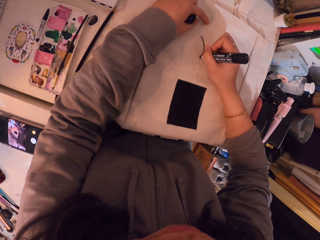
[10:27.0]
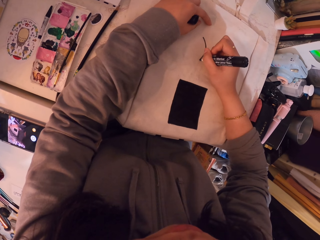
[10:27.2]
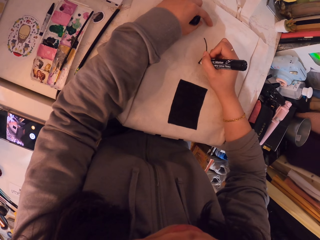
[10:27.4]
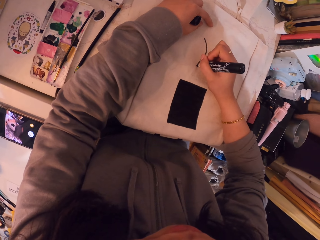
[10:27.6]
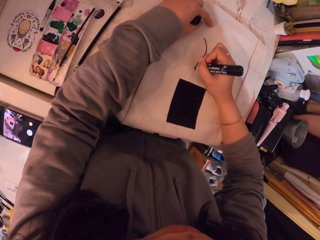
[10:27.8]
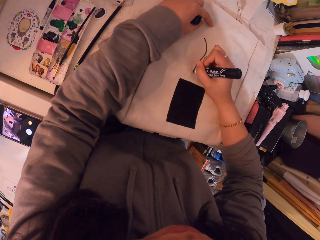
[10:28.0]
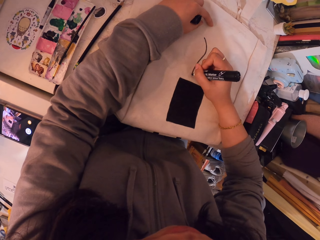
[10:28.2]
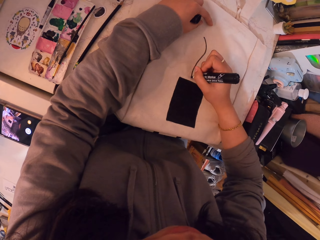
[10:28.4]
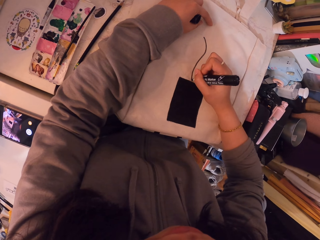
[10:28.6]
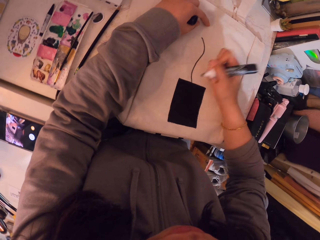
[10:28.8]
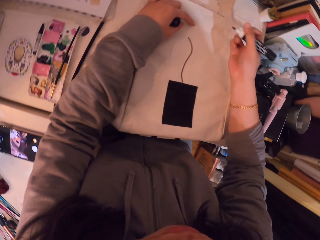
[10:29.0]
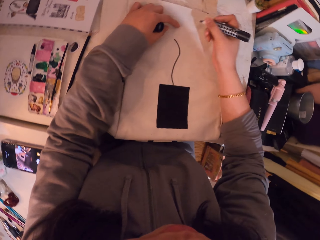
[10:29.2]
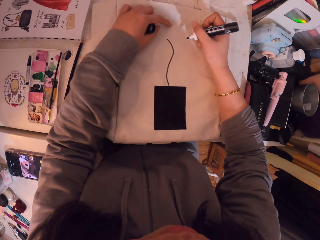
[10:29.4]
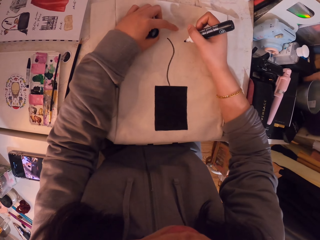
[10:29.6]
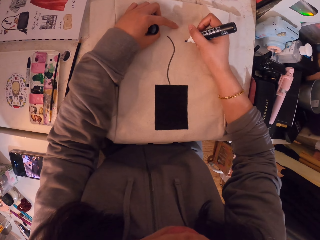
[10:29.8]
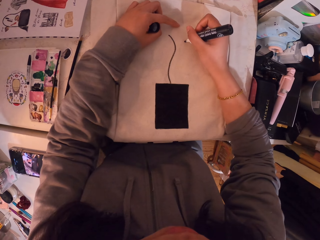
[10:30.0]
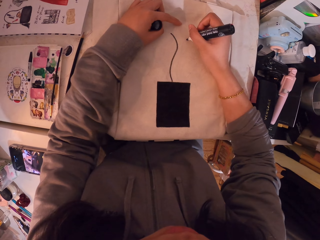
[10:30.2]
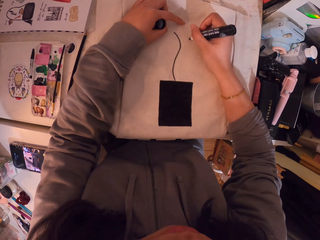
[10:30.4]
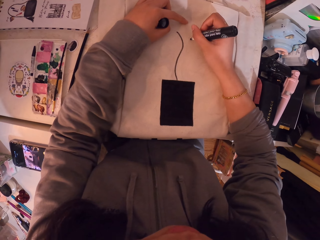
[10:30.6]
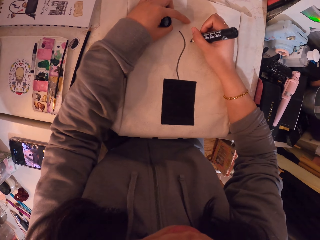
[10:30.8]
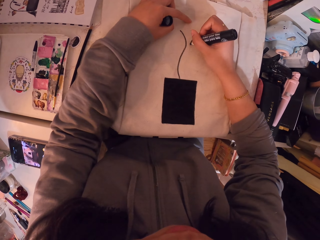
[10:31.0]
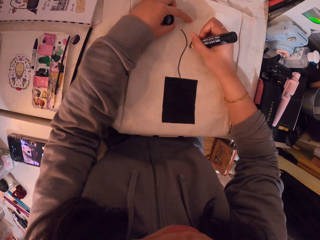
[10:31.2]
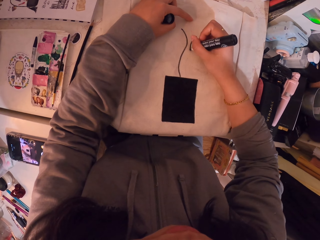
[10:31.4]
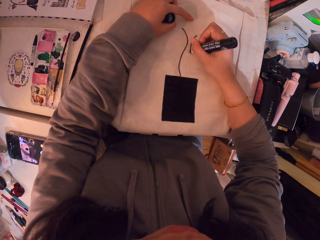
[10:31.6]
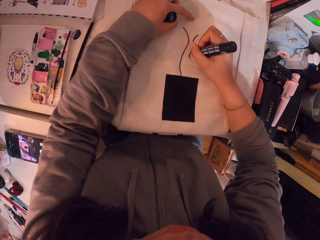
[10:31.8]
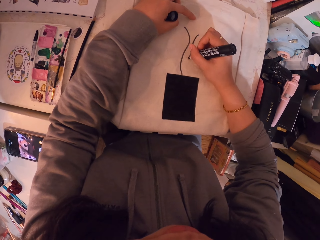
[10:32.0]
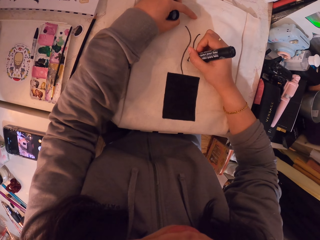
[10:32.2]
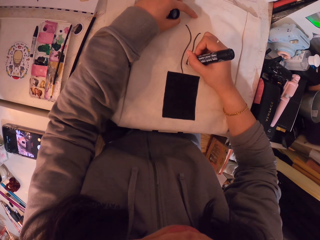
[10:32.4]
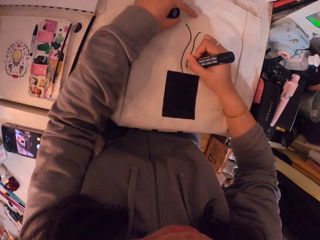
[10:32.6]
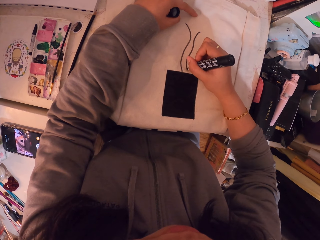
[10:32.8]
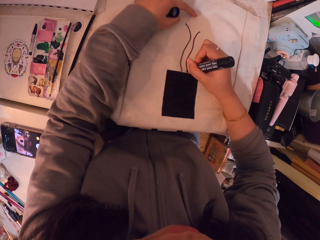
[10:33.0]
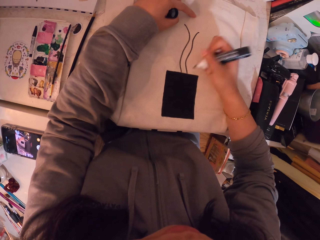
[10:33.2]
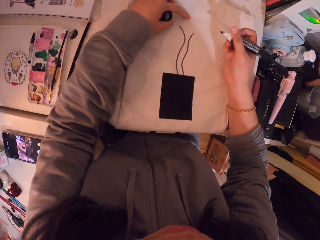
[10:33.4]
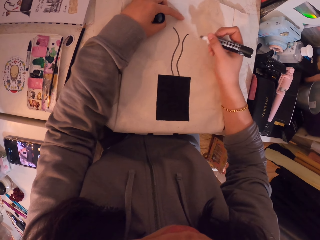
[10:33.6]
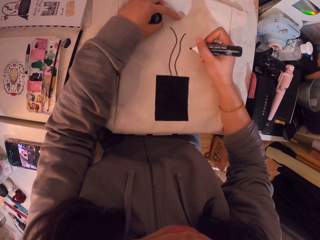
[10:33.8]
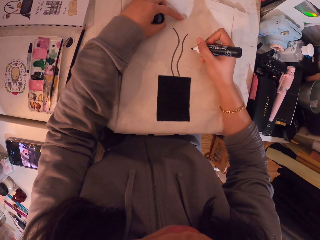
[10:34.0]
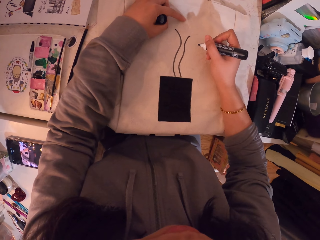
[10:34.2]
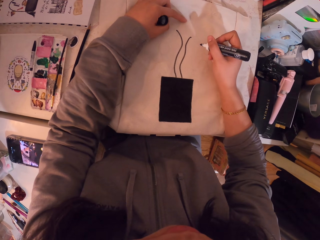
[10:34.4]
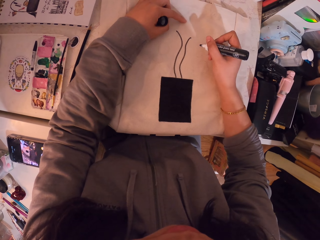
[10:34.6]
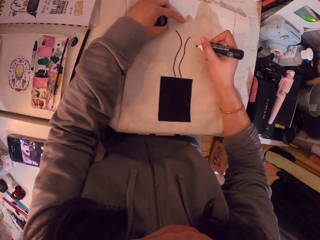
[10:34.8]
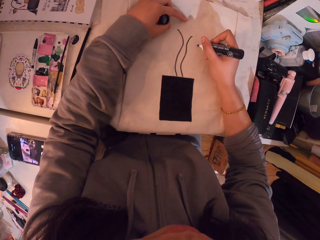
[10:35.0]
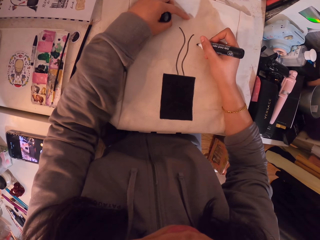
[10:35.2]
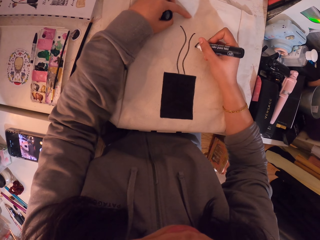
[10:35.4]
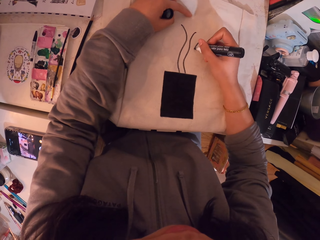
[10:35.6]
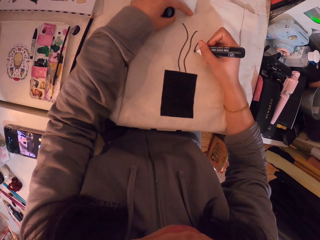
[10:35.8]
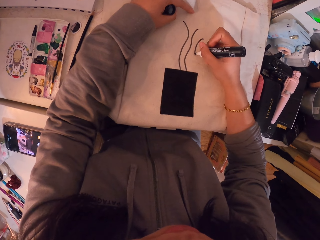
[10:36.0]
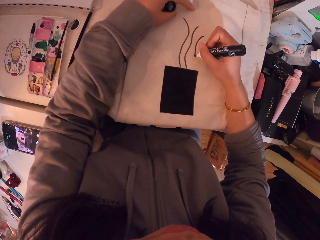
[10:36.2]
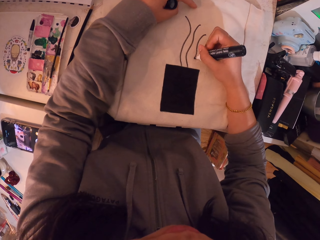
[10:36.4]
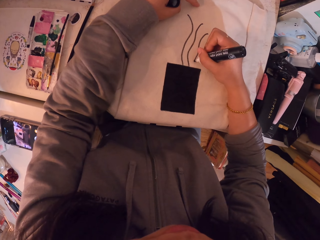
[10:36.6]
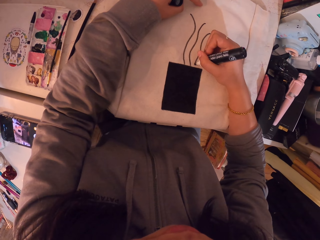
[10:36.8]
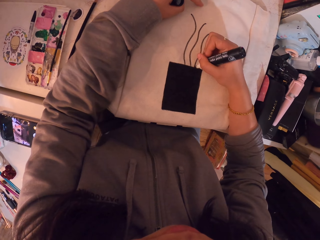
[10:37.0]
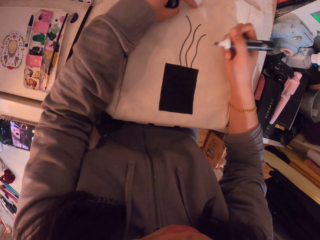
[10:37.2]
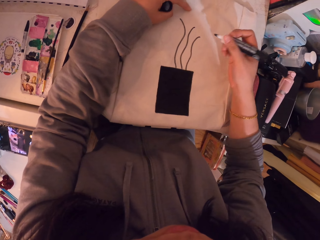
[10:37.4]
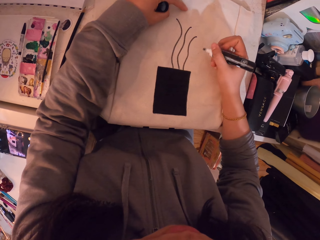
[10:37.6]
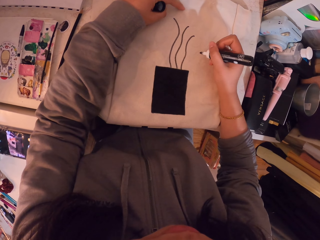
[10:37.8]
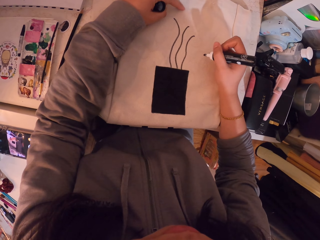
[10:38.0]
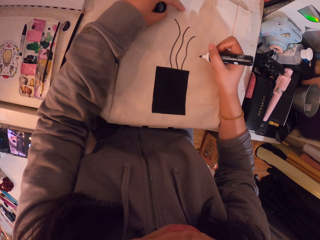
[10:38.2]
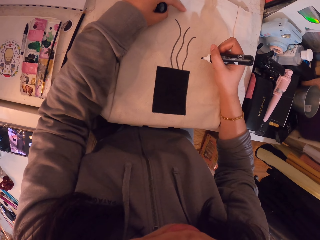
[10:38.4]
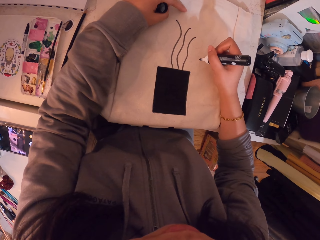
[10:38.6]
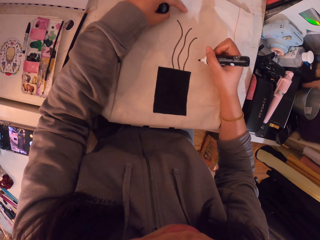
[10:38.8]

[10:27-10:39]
The camera wearer moves her hand. She moves her hand again. She draws on the canvas bag. She moves her hand. She draws on the canvas bag. She moves her hand.

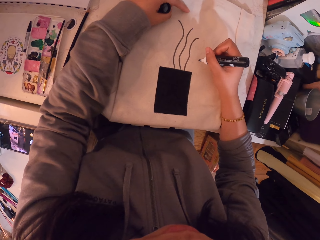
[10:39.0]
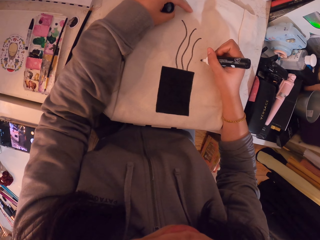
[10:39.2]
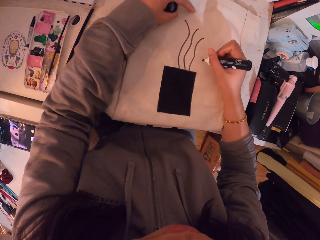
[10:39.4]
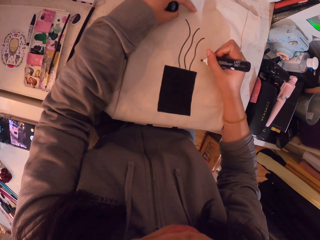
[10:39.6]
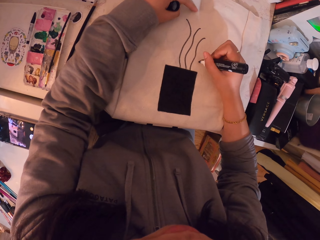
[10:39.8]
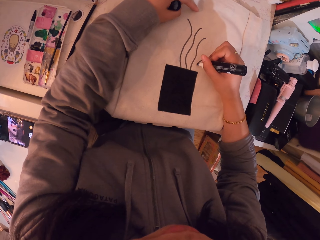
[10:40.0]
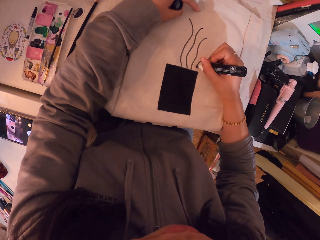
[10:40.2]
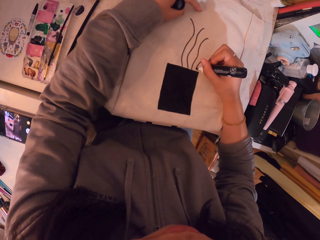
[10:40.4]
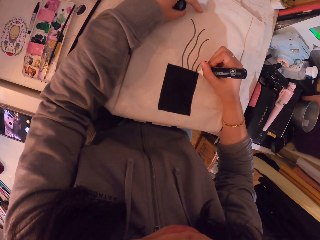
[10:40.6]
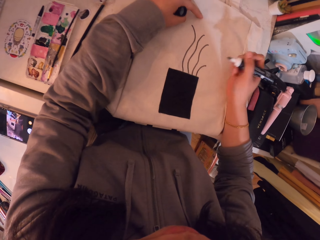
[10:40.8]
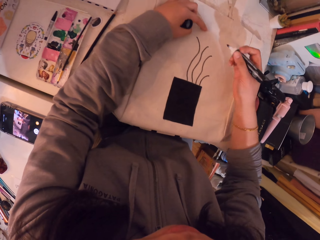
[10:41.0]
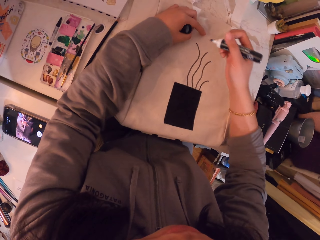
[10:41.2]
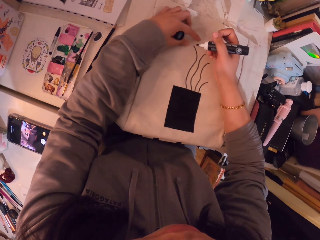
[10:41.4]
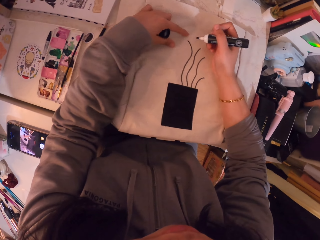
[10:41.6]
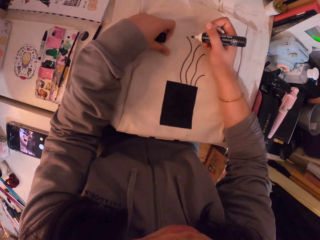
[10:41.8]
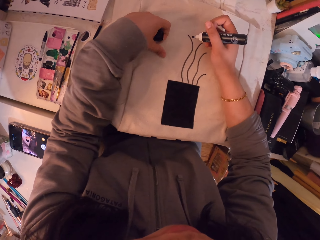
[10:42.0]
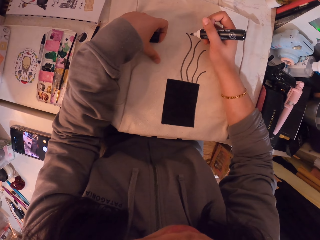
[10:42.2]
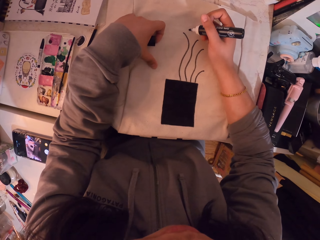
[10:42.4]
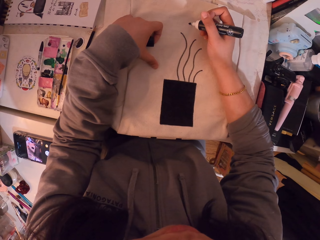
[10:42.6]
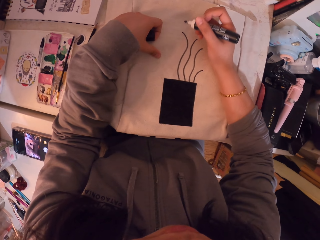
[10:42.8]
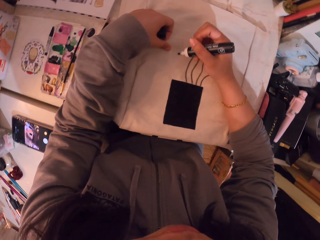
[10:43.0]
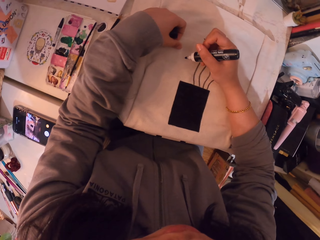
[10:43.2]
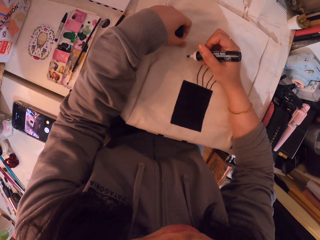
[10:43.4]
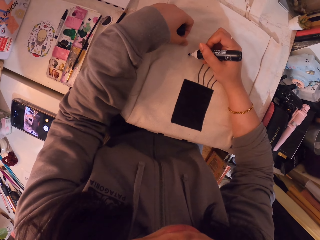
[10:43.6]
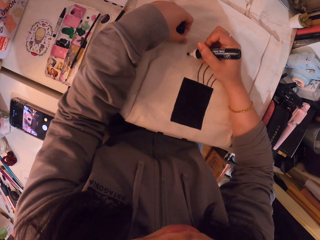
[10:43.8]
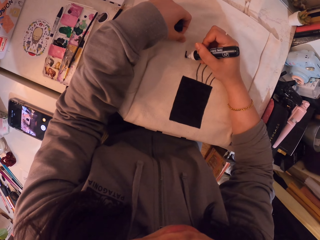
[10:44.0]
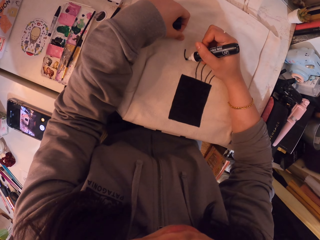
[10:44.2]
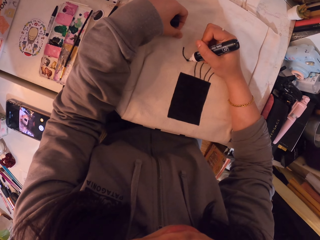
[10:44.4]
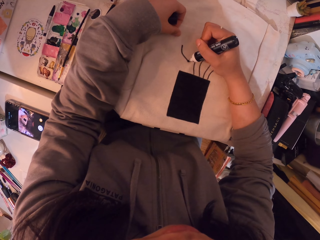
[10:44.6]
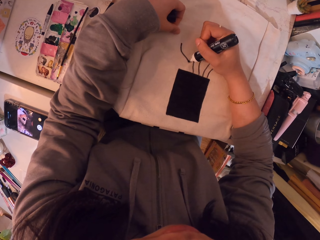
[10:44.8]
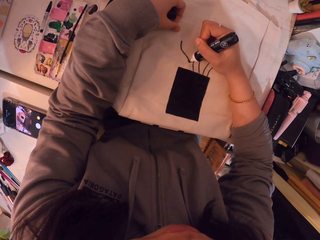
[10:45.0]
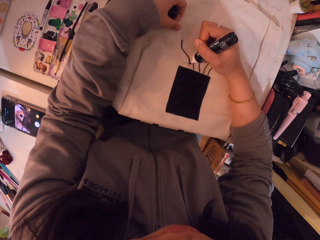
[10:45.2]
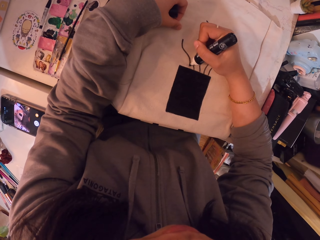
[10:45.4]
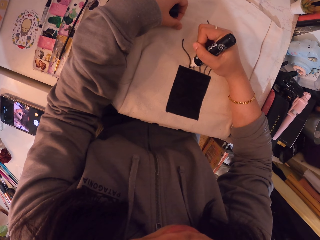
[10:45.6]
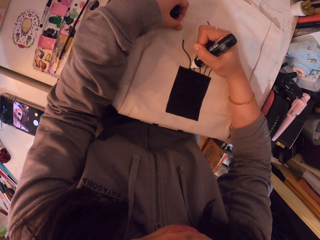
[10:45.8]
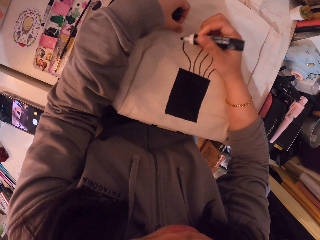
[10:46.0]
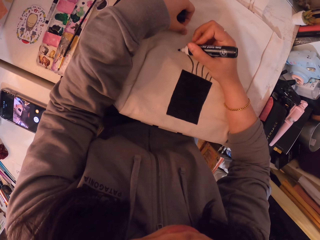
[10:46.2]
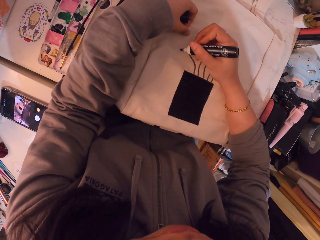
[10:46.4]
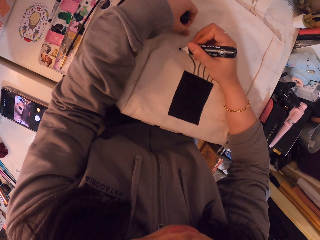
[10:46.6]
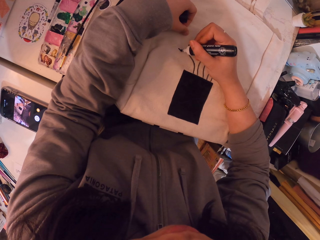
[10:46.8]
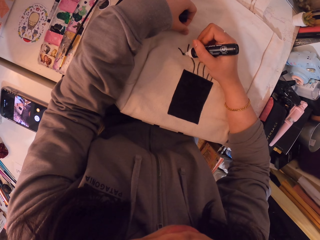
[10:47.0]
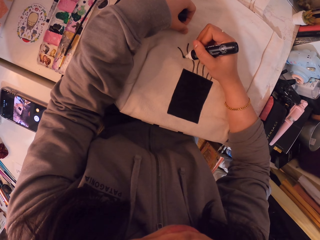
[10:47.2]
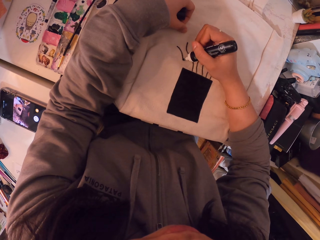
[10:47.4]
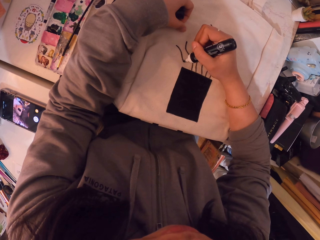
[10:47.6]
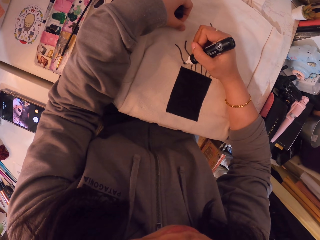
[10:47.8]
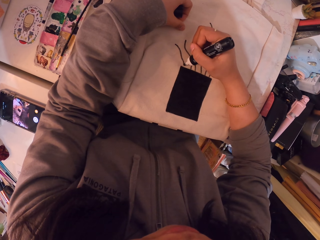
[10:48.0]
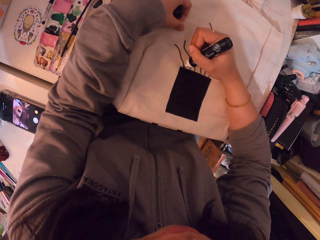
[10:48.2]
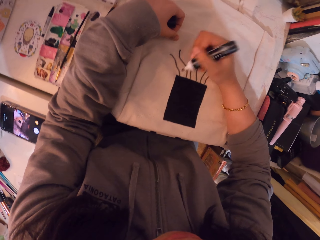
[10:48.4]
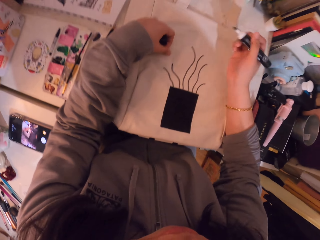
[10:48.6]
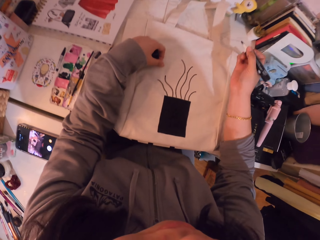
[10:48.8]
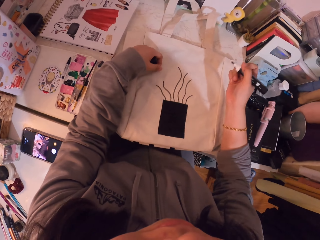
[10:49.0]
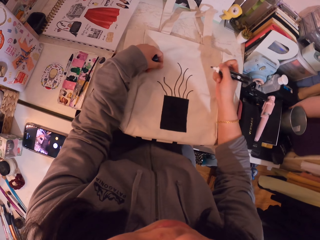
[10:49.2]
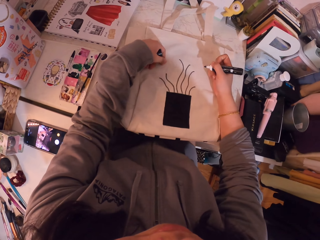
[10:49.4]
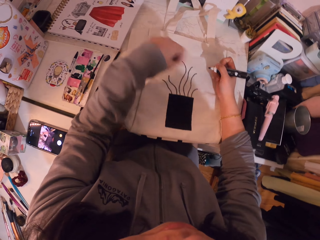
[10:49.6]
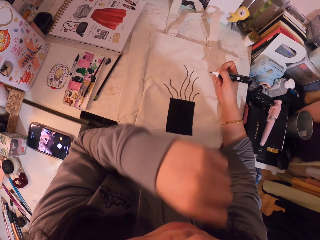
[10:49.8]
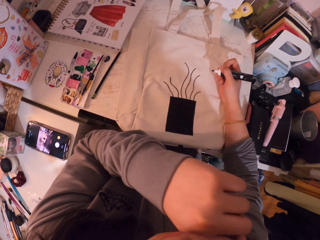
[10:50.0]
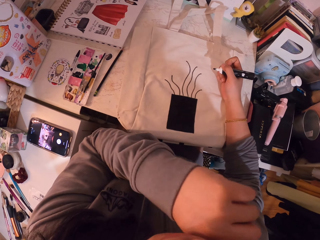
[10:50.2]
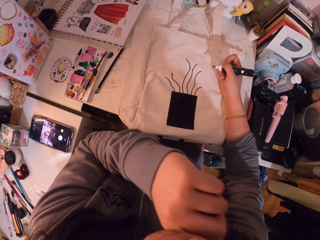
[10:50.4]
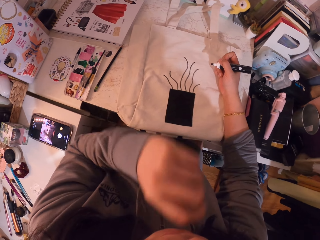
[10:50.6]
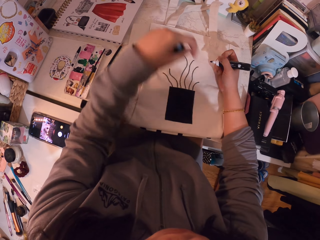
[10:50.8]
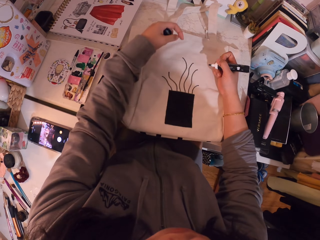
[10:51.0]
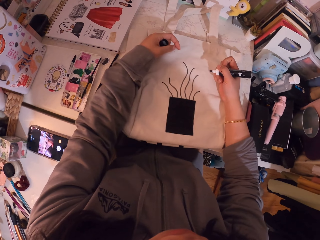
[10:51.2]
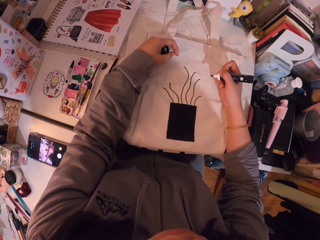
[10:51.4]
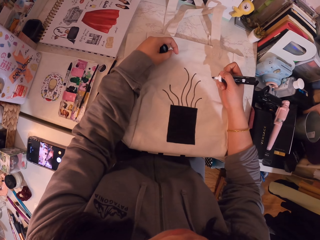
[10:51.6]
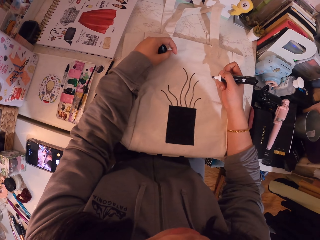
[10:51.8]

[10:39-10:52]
The camera wearer draws on the canvas bag. She moves her hand. She moves her hand repeatedly. She draws on the canvas bag. She moves her hand. She draws on the canvas bag. She moves her hand. She moves her hand again. She pokes her nose. She moves her hand down.
